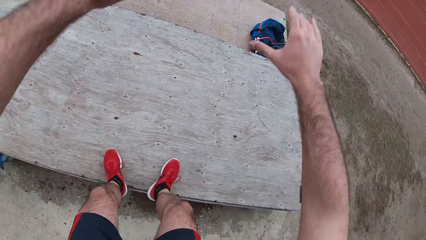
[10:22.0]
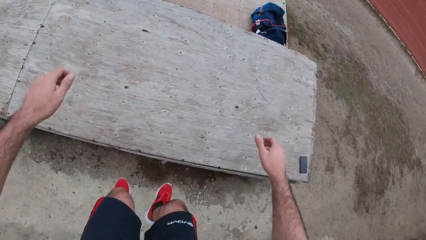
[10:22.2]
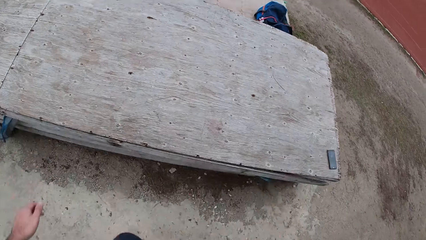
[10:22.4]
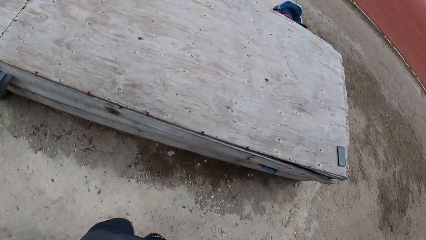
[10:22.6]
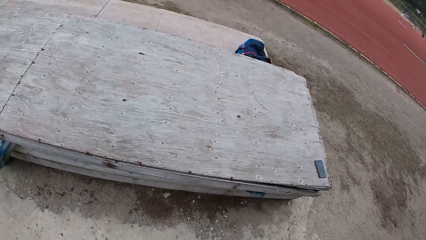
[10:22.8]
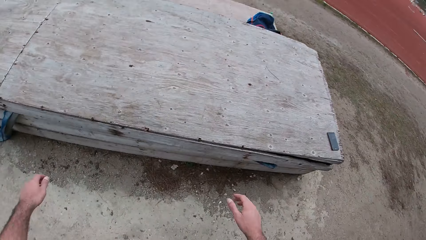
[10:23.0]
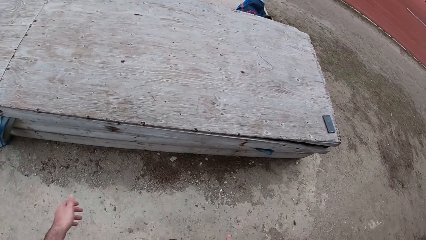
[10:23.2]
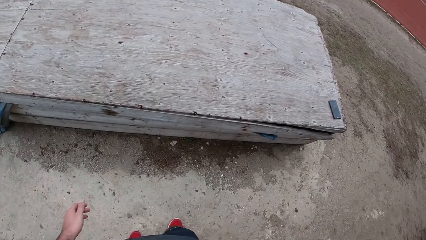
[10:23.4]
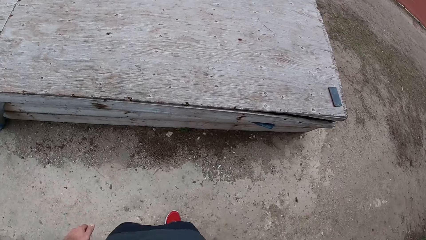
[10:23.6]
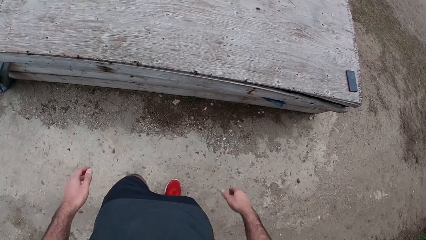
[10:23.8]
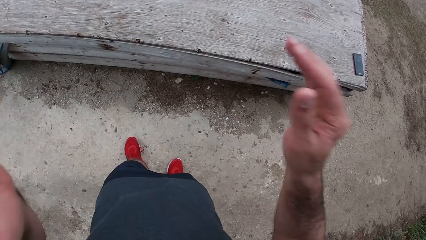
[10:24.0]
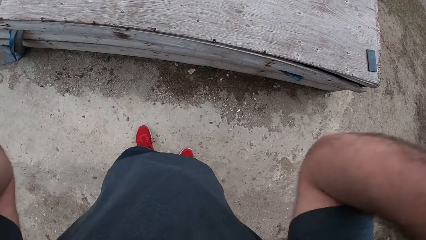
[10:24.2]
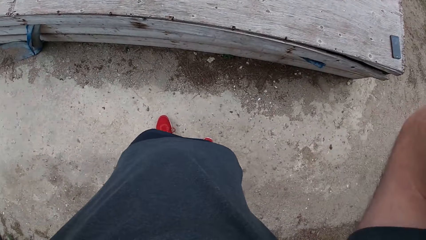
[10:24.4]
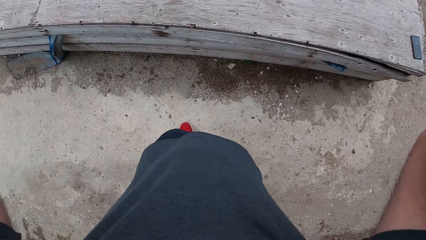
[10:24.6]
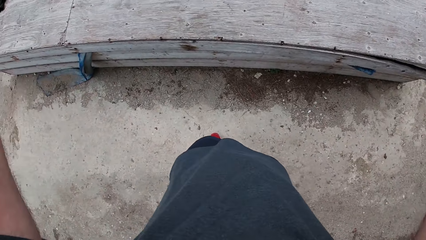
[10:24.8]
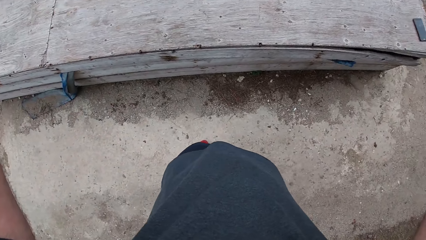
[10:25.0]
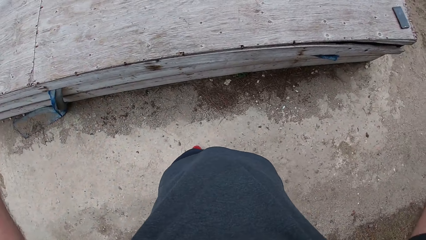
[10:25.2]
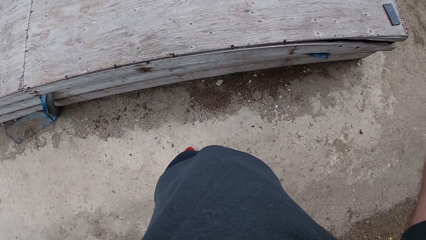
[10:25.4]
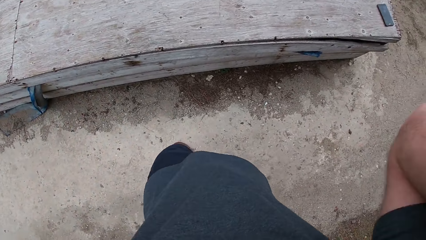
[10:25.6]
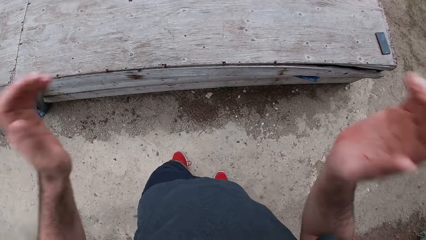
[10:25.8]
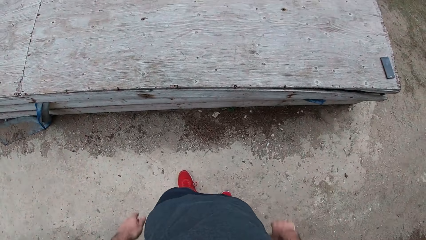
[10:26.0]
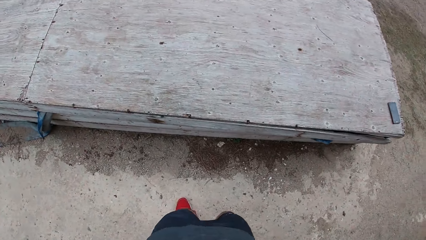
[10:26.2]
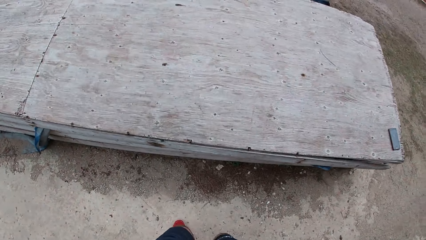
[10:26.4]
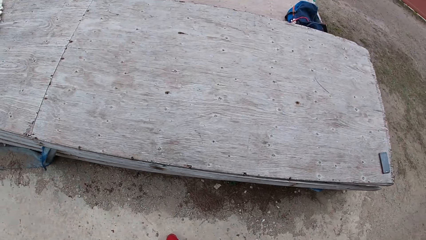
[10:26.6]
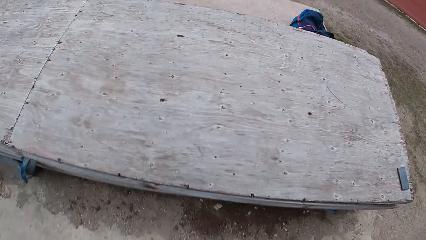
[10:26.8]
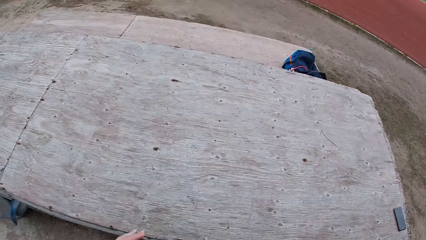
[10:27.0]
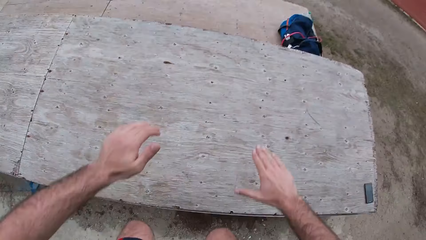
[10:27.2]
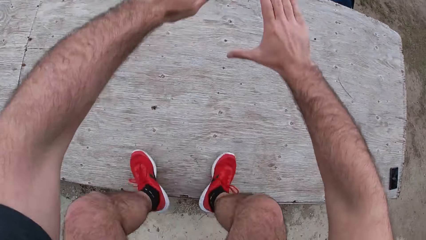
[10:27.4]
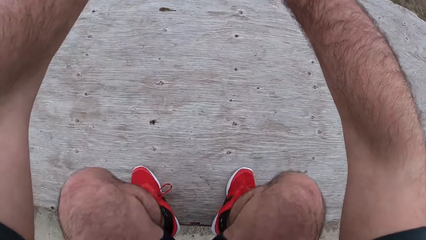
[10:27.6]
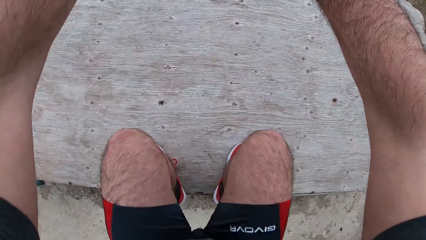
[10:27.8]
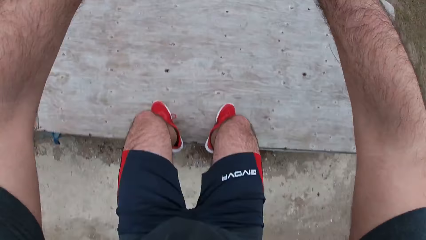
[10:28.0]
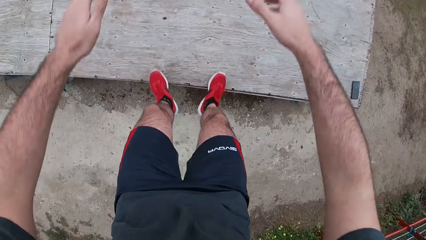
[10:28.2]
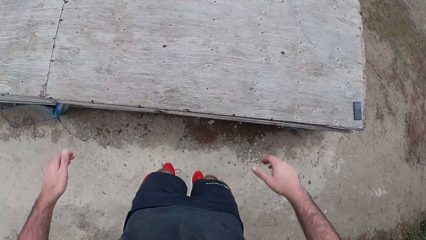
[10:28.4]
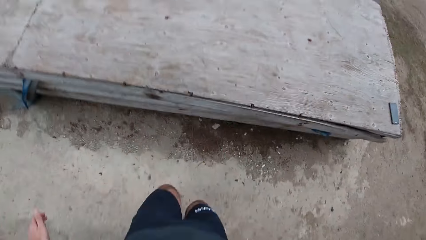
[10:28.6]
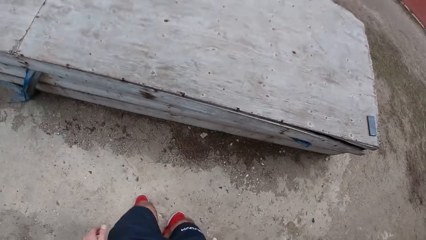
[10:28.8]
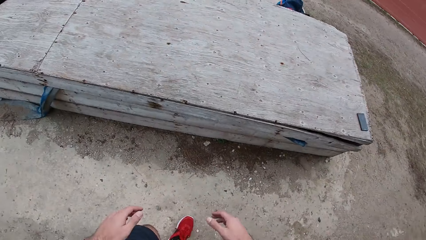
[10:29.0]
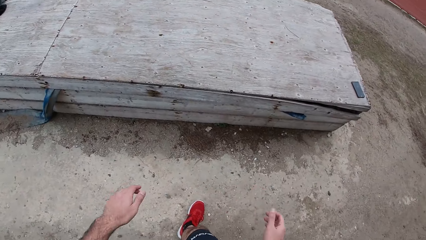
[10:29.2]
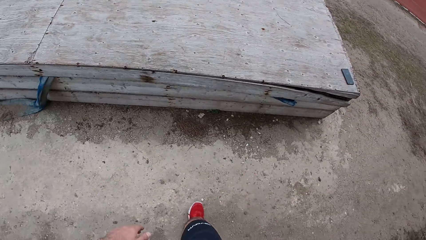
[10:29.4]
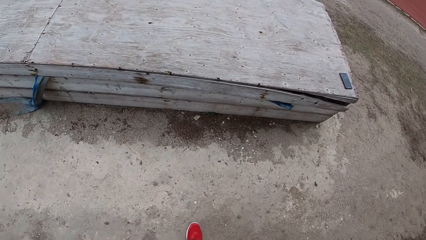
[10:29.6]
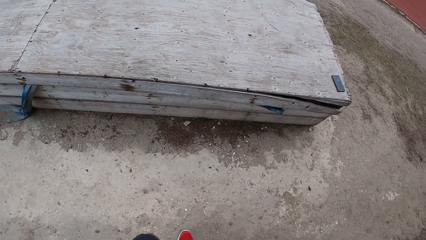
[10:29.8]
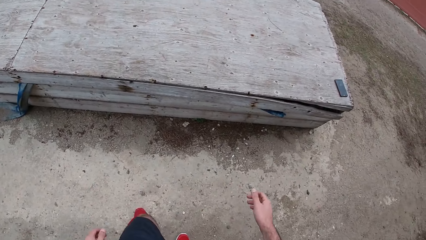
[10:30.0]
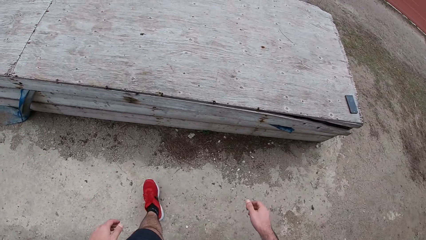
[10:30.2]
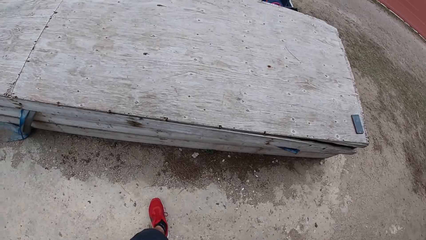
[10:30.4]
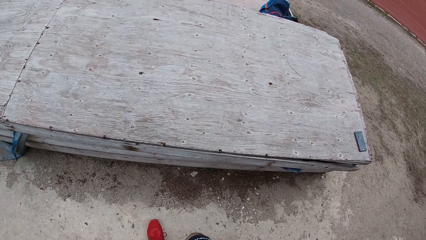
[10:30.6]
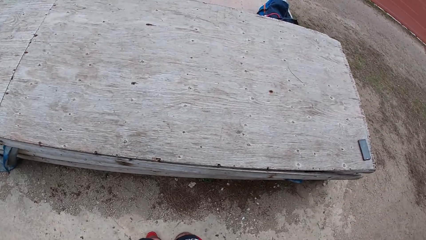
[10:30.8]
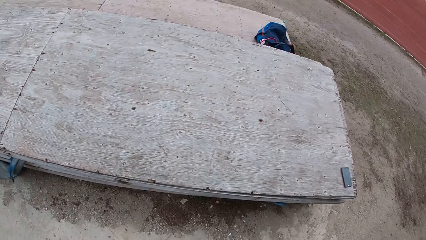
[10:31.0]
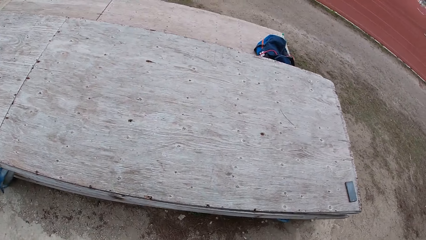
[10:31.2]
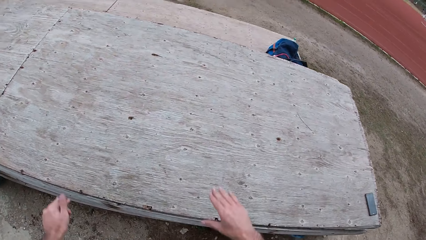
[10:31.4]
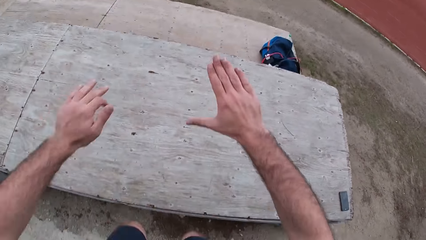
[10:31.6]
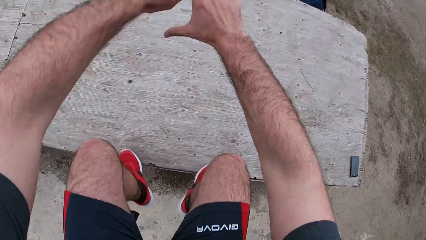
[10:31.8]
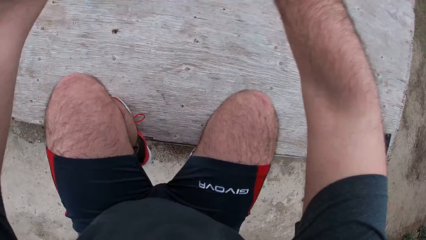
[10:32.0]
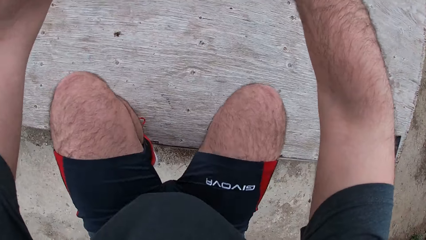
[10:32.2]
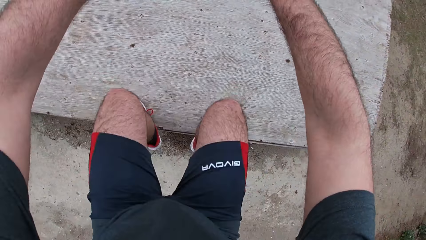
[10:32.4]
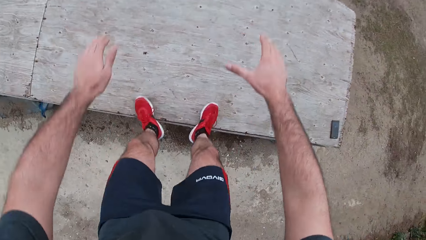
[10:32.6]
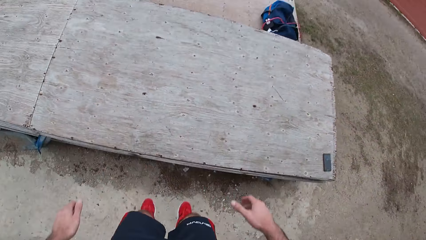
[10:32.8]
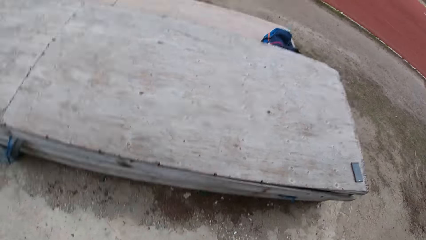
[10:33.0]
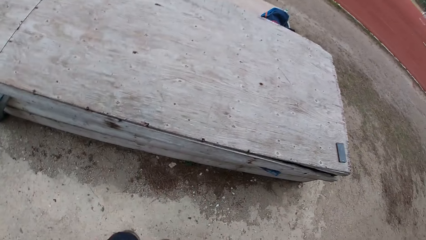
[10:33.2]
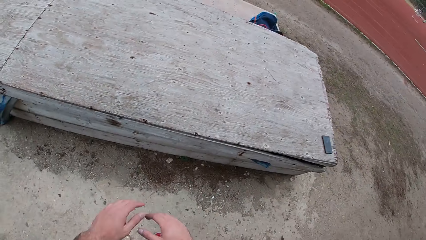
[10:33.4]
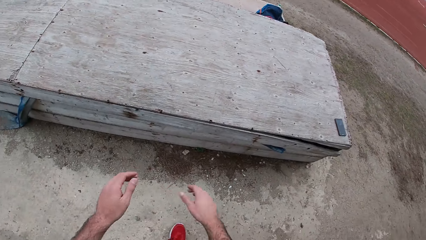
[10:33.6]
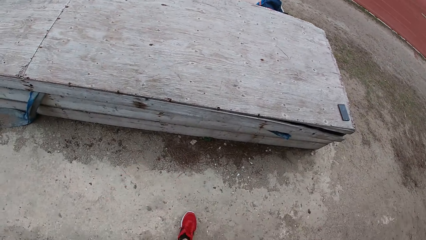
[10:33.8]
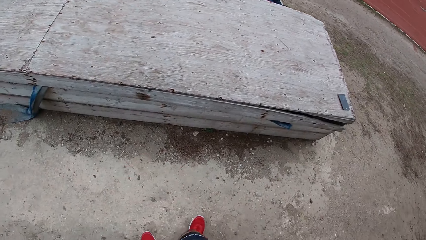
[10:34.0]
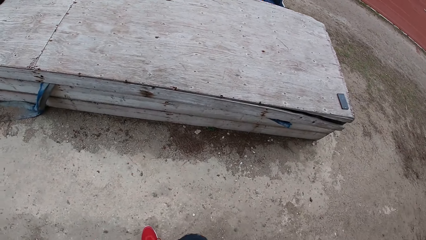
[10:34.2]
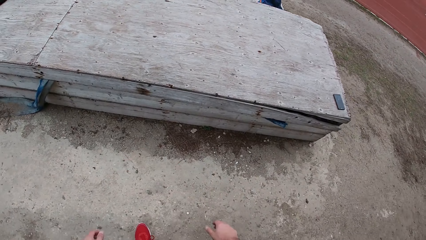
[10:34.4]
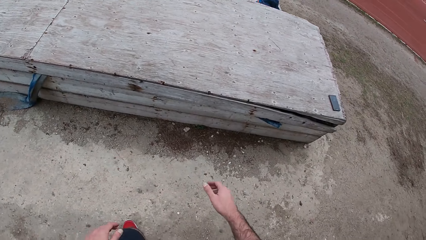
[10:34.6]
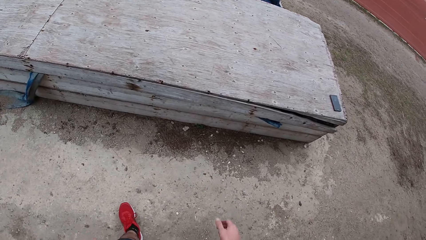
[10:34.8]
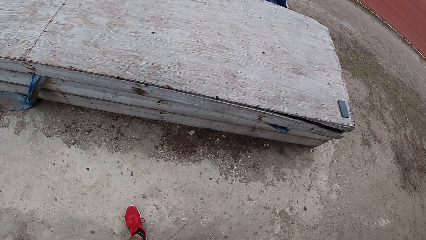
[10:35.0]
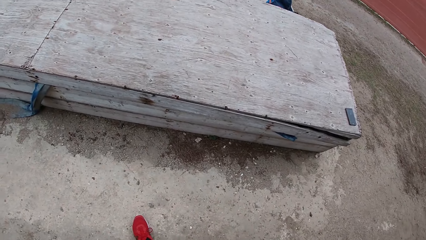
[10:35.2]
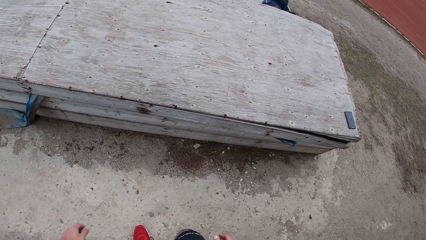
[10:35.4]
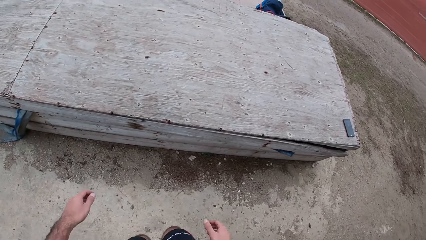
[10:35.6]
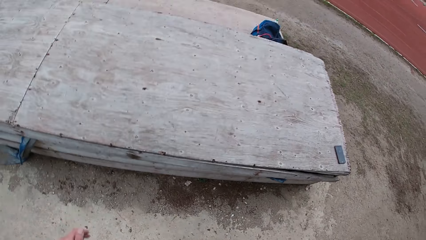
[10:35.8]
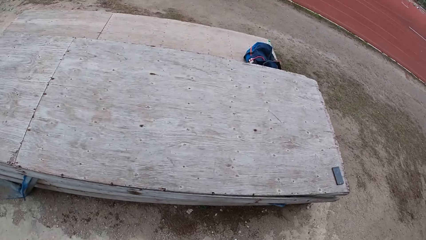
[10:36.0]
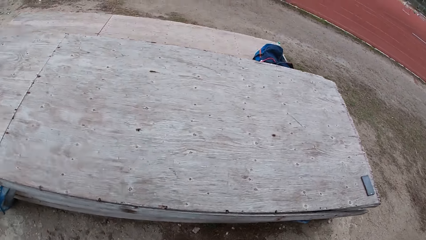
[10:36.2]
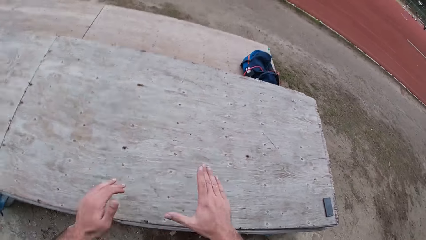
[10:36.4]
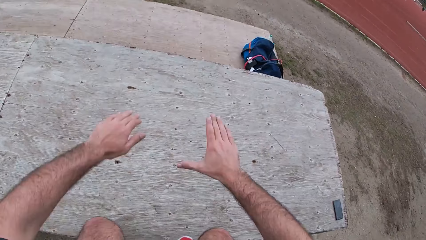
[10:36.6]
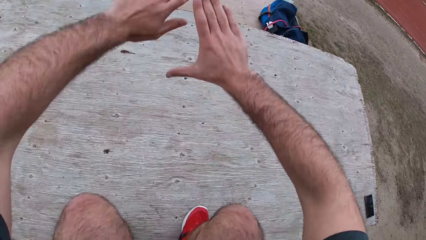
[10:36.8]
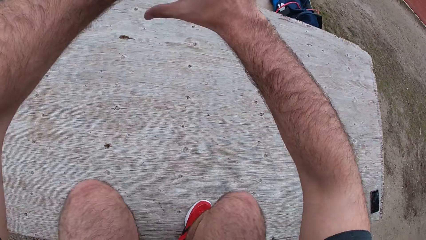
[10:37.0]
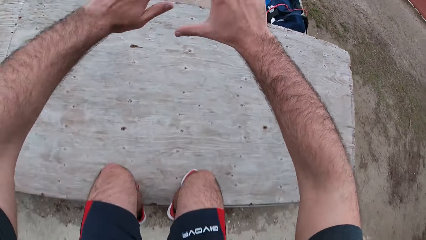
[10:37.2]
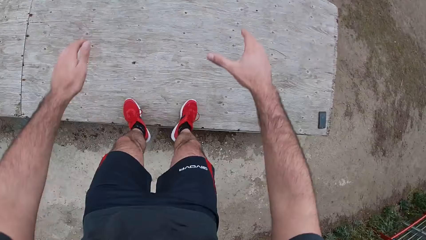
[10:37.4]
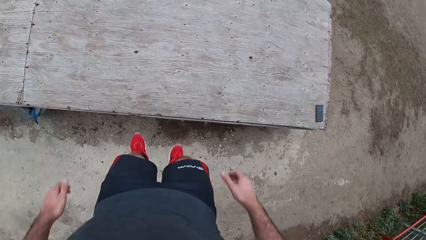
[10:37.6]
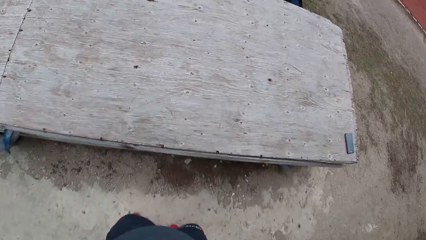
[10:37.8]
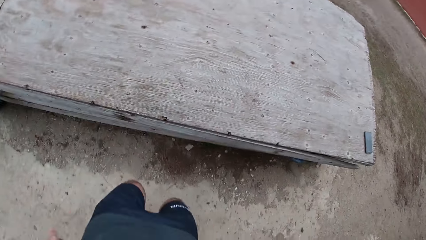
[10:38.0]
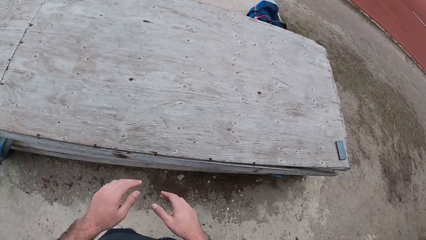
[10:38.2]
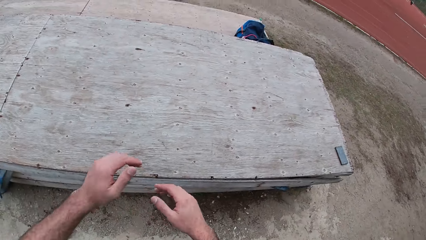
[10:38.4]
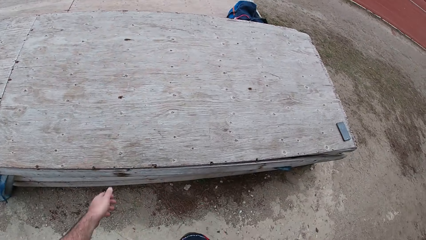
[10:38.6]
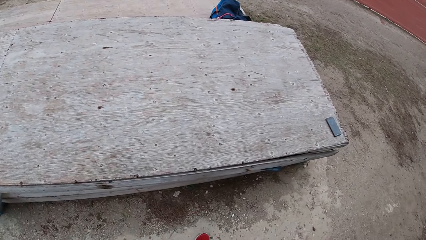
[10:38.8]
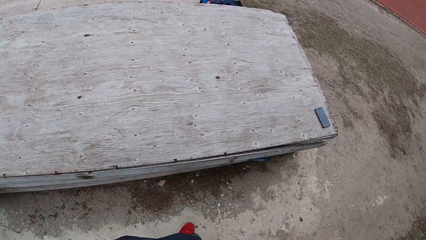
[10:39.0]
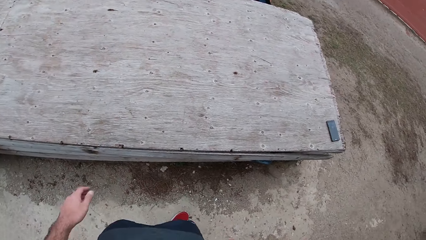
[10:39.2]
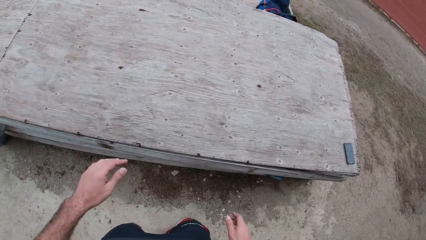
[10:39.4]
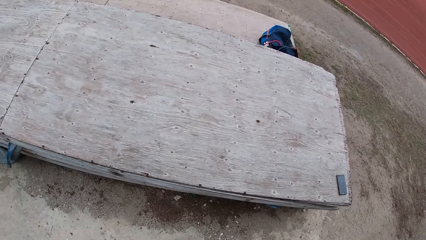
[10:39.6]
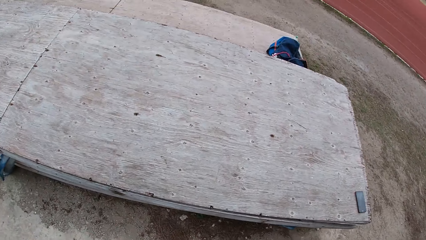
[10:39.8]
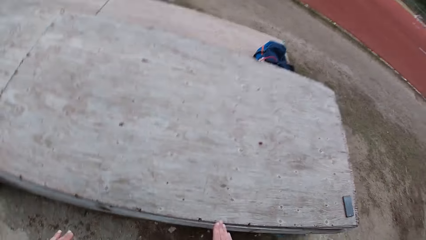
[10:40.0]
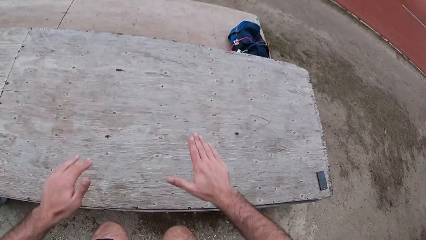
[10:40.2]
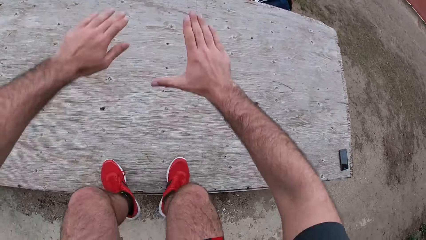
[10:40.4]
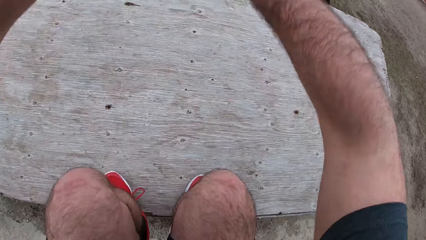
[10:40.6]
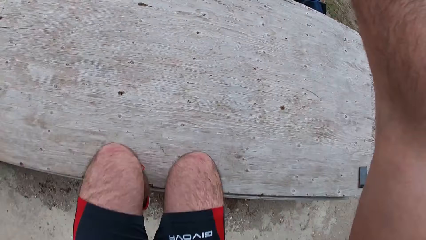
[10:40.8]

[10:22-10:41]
The camera wearer adjusts his camera. He raises his hands. He drops his hand. He exercises with the wooden box. He jumps on top of the table. He comes down from the table. He walks around the table. He jumps on top of the table. He comes down from the table.
